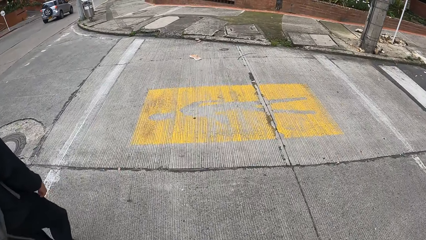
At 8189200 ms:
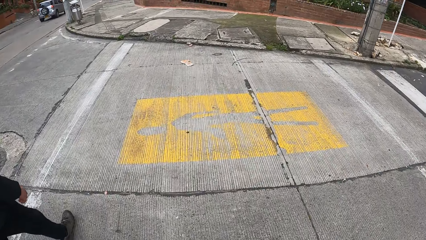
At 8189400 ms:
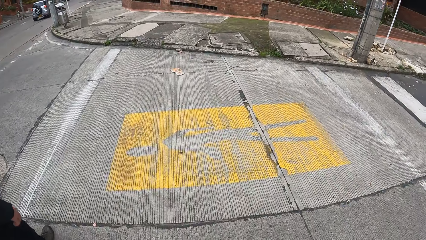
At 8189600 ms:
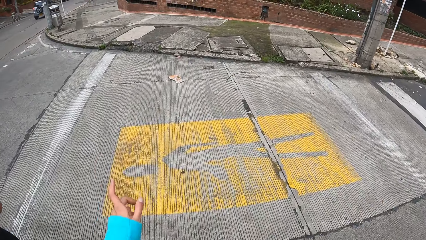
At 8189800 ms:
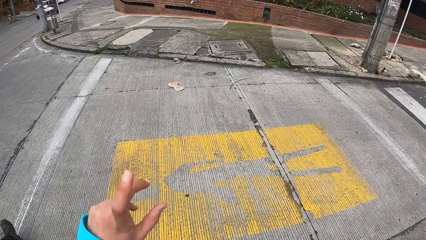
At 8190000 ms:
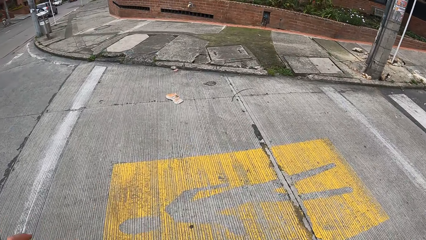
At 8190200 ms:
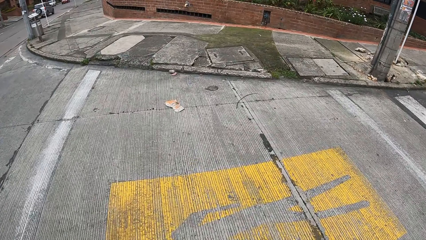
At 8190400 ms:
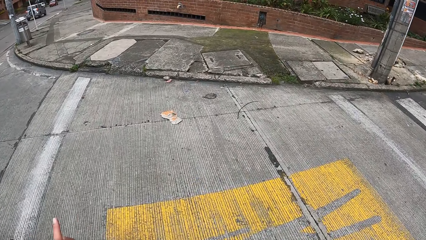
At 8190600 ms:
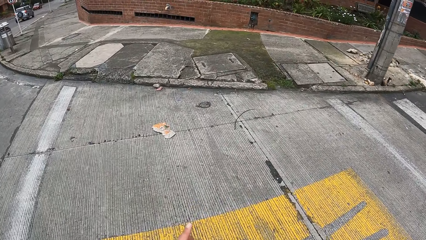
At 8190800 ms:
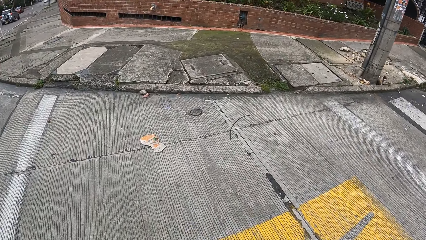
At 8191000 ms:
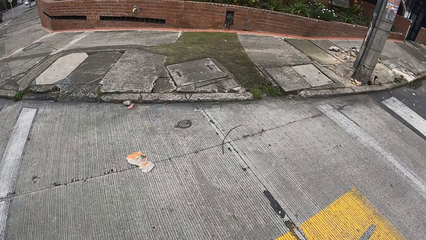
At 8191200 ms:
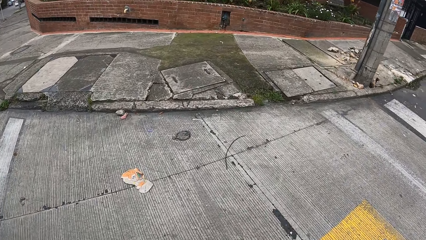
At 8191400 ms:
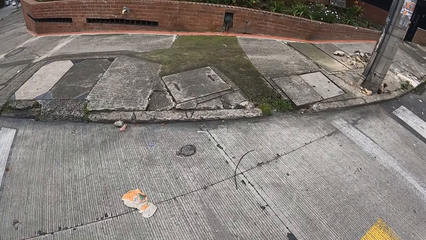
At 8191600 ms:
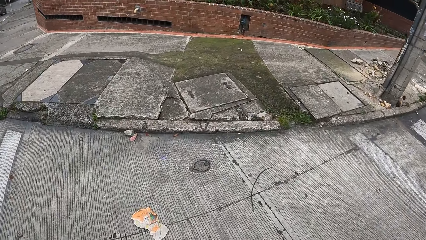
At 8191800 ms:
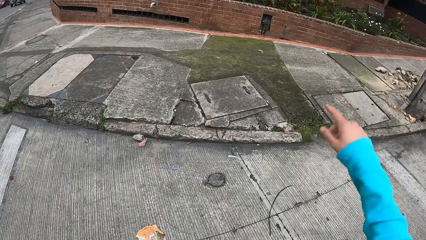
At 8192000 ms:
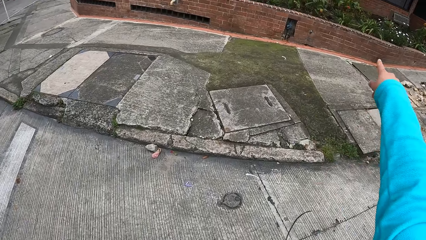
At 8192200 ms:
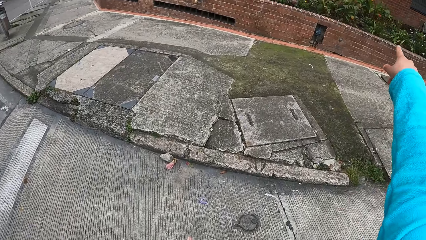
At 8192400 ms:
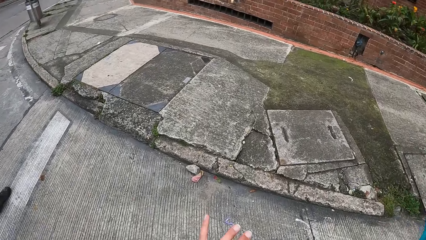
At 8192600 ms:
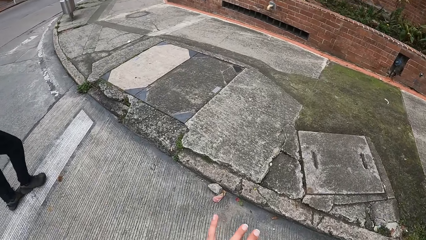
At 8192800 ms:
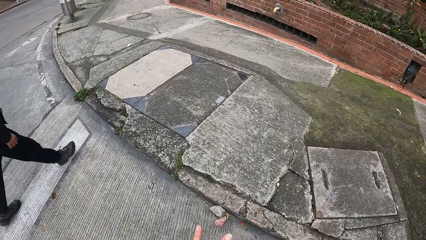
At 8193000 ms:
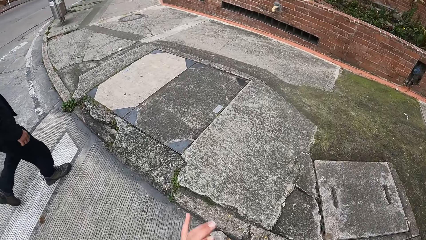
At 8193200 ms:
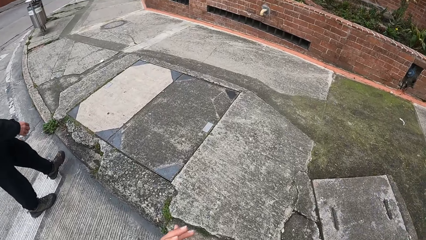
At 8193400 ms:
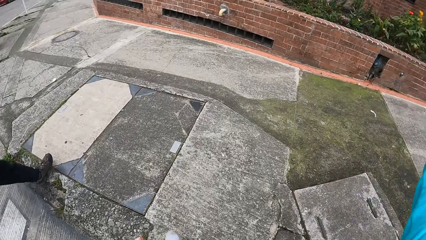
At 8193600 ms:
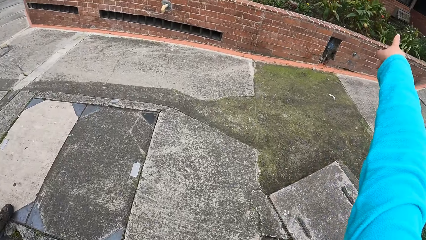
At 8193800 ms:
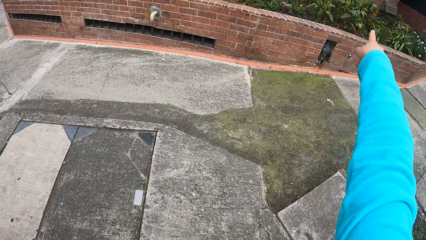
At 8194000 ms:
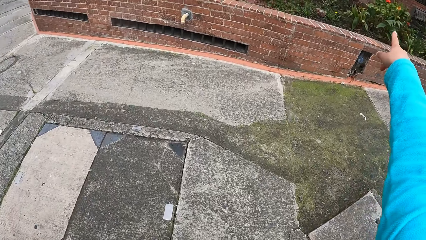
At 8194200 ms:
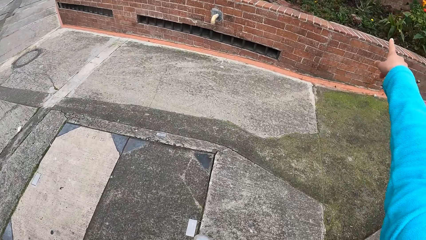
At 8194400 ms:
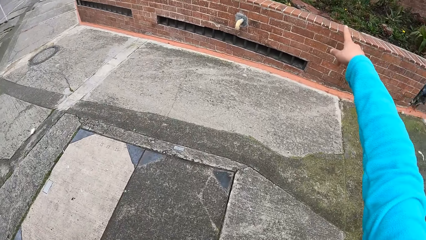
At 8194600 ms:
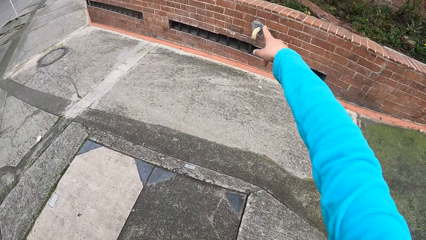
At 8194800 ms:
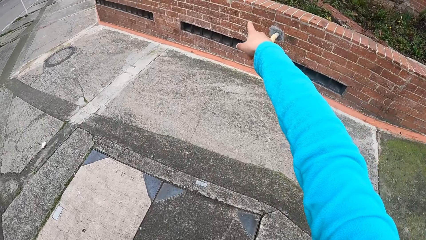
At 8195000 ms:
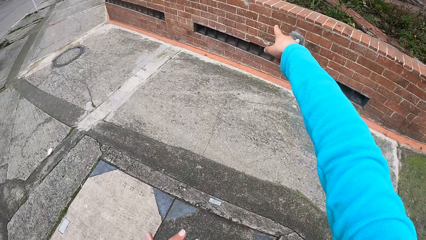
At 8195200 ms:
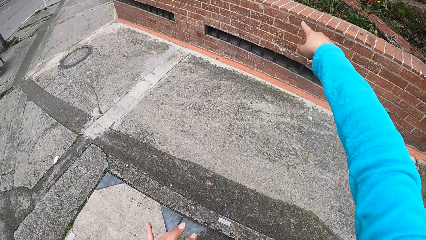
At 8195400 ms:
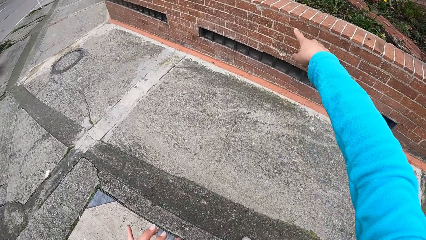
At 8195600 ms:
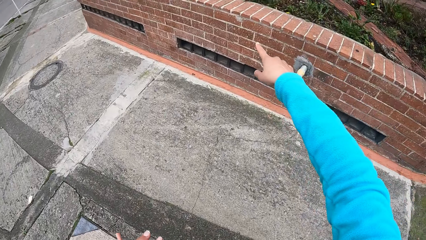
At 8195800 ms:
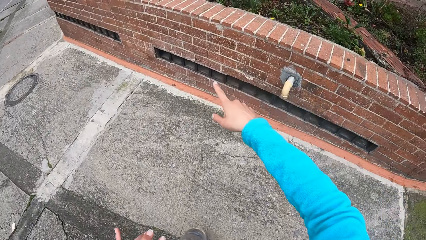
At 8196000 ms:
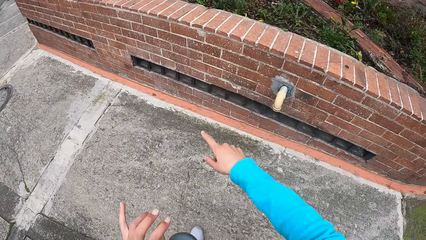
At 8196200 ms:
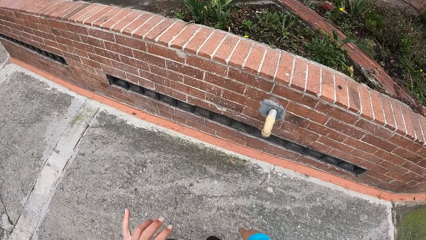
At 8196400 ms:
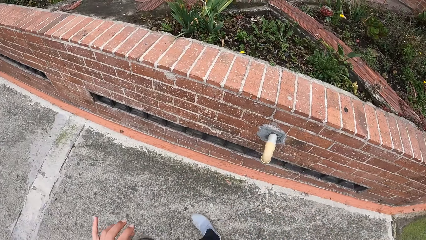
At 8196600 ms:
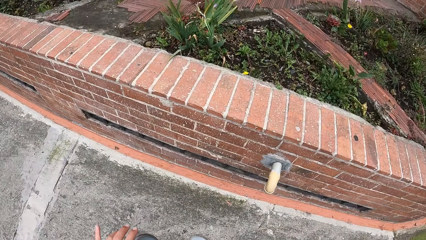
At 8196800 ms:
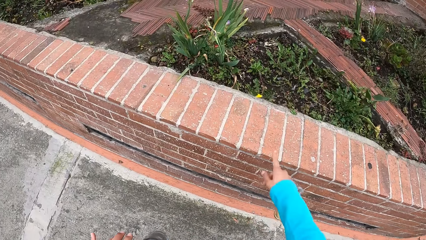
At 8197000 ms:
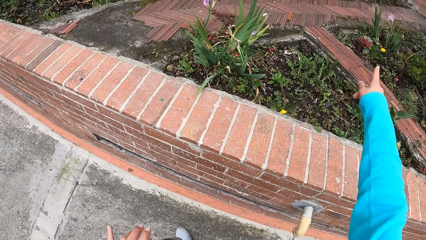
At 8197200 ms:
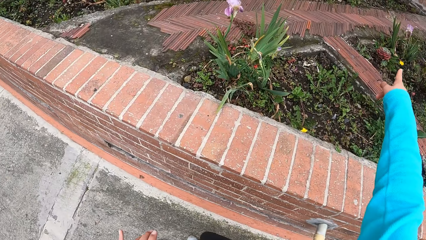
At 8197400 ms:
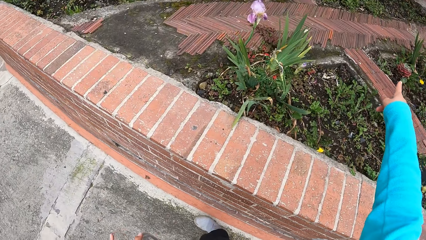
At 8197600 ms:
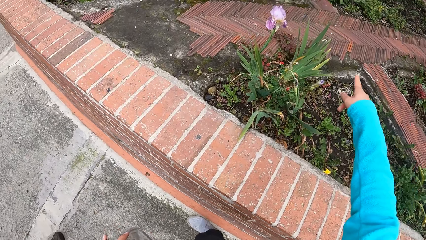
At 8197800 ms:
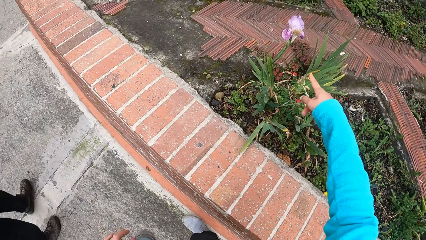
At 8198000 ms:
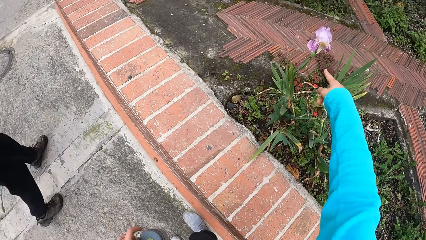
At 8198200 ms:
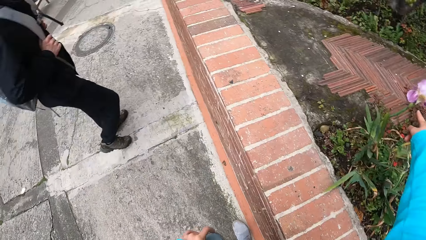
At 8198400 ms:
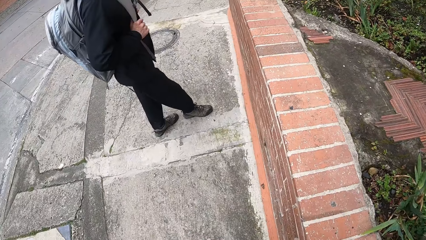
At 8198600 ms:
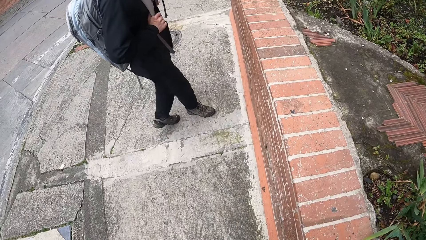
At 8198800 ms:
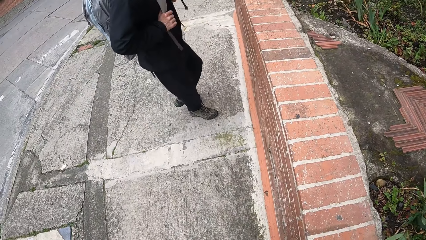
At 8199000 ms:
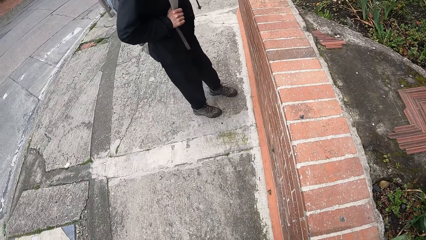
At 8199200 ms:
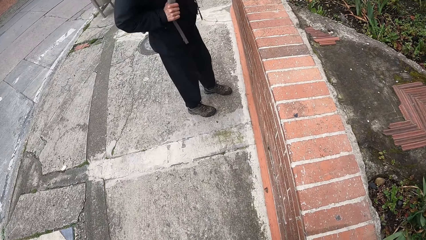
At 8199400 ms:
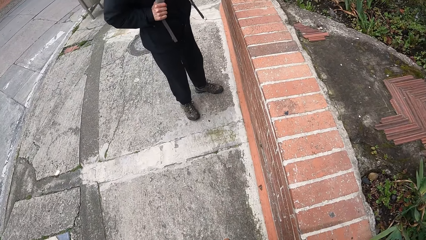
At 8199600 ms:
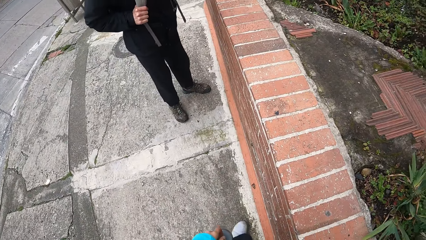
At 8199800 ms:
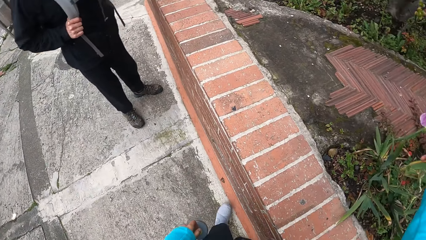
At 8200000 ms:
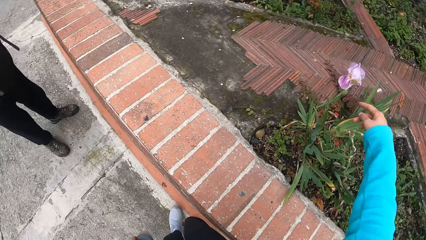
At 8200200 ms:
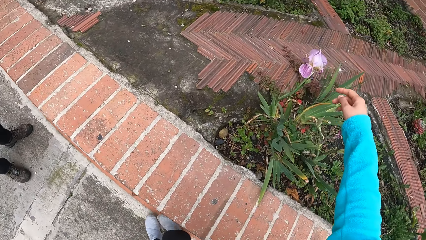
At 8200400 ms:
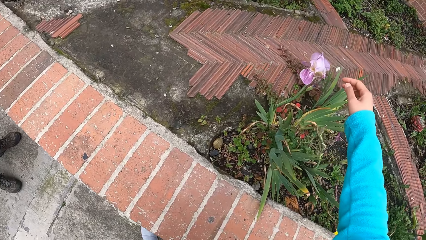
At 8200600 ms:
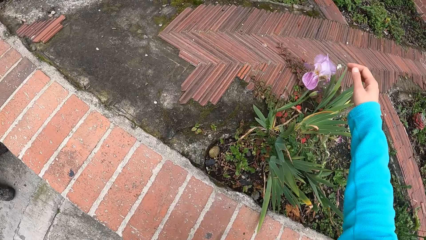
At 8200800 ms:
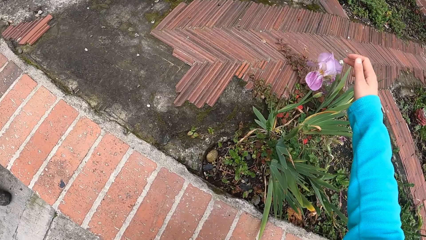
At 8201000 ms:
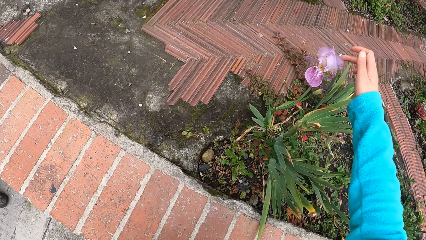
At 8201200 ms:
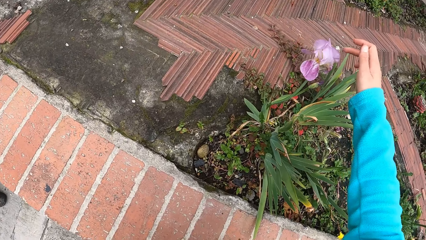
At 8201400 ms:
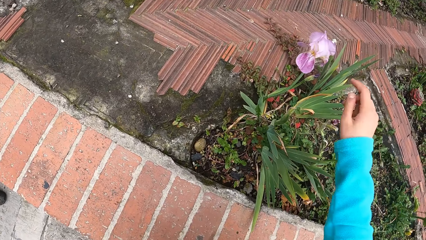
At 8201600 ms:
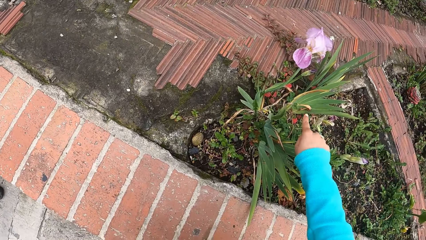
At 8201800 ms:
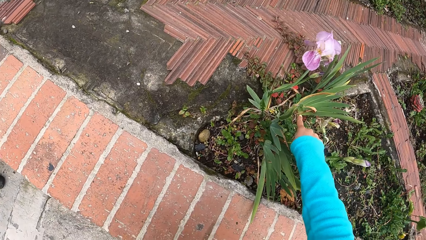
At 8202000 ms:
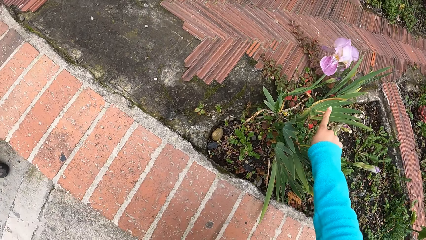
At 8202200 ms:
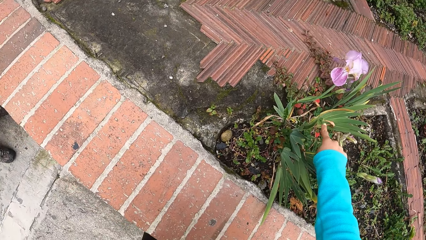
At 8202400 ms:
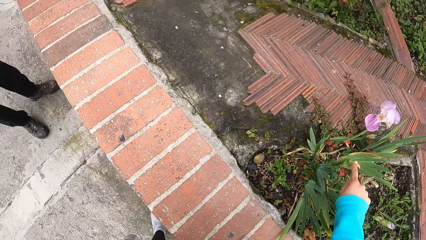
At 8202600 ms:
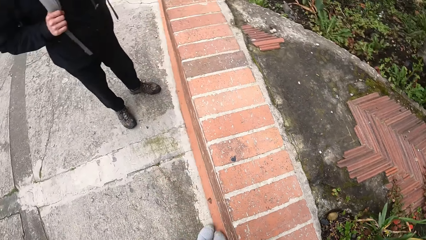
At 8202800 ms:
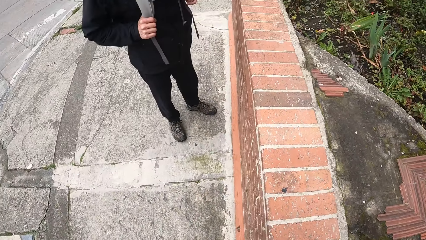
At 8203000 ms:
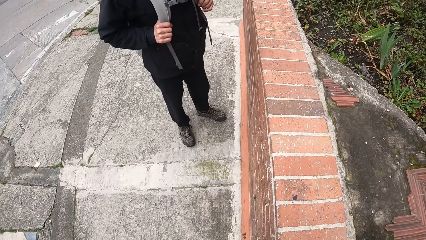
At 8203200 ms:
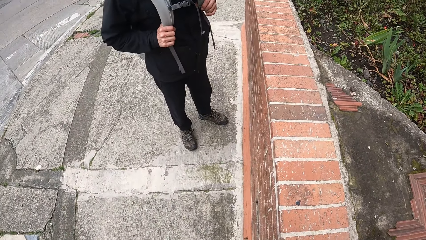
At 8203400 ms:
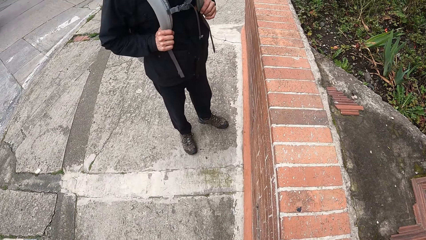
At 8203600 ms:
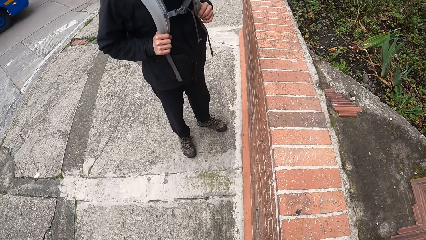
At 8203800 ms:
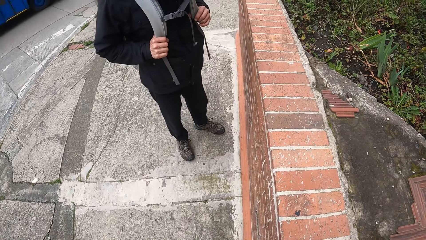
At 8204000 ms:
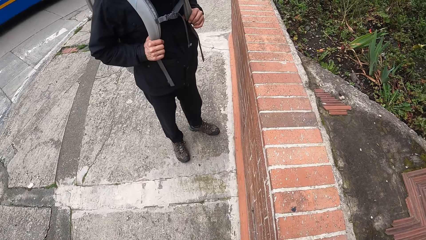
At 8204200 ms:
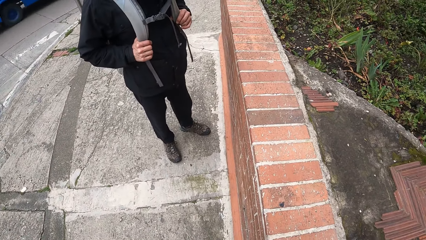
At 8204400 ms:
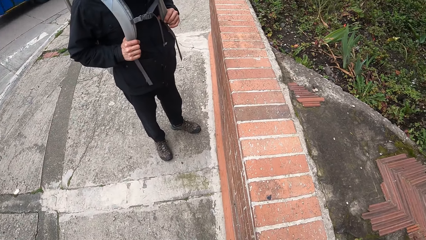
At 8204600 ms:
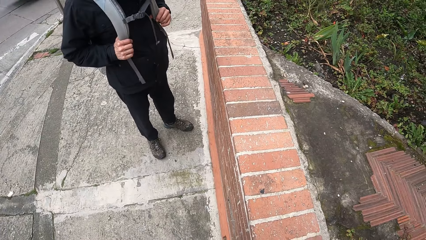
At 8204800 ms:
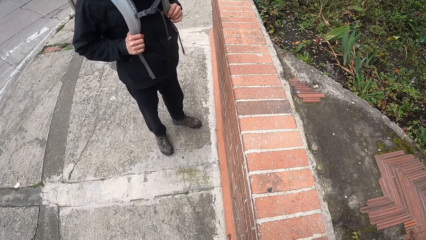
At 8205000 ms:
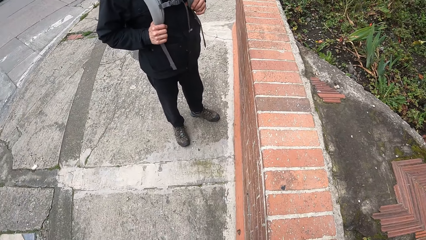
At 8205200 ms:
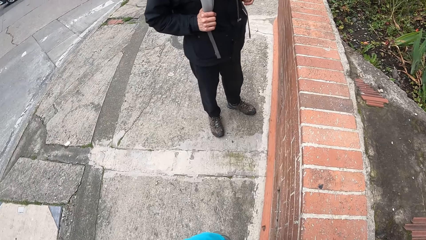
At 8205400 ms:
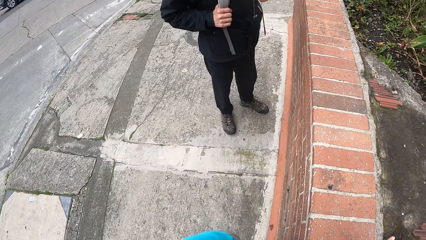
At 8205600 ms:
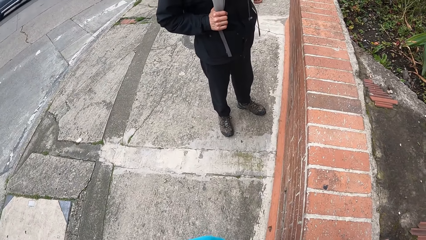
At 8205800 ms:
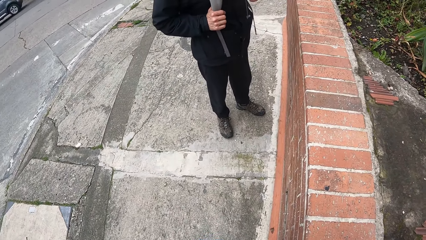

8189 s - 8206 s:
The camera wearer interacts with a man. He walks on the sidewalk with the man, stops next to the brick fence and points at a plant. He looks at the man. He touches a purple flower with his right hand. He points at the plant. He looks at the man.
